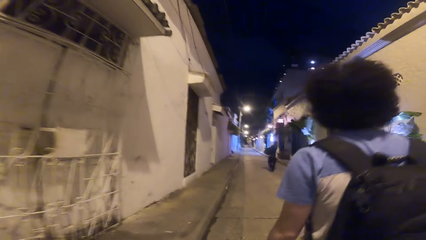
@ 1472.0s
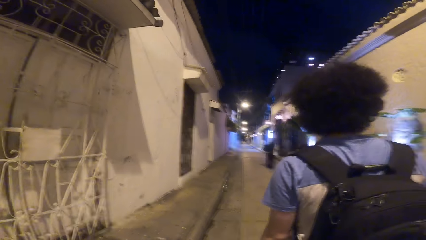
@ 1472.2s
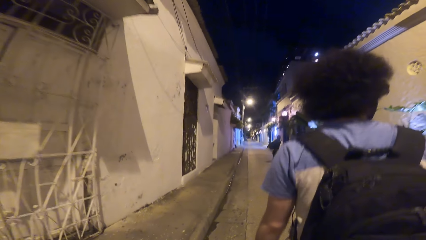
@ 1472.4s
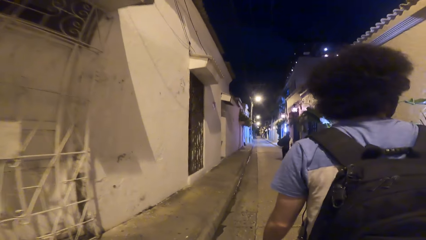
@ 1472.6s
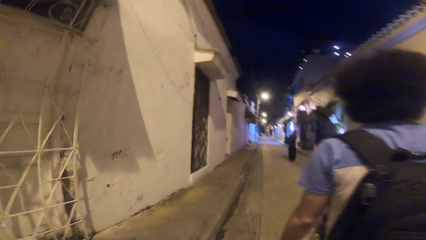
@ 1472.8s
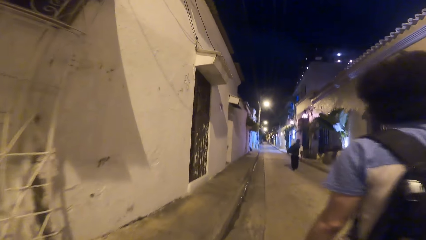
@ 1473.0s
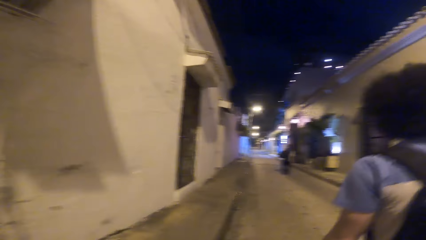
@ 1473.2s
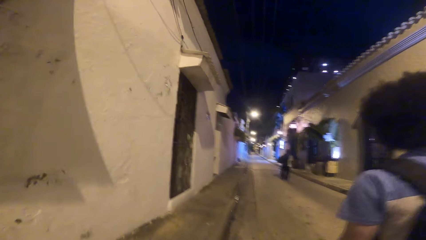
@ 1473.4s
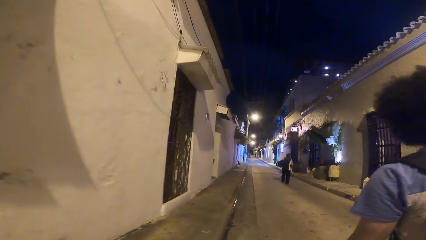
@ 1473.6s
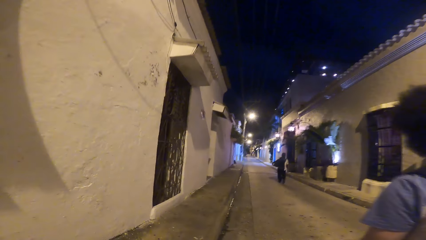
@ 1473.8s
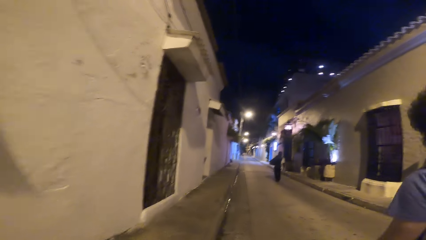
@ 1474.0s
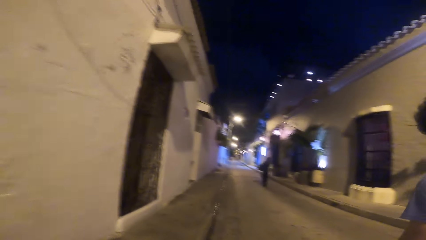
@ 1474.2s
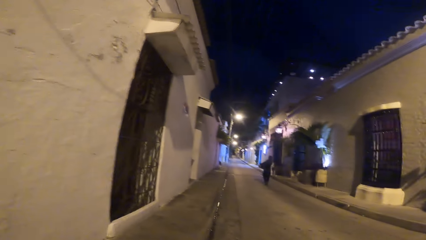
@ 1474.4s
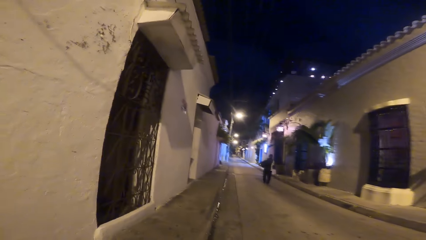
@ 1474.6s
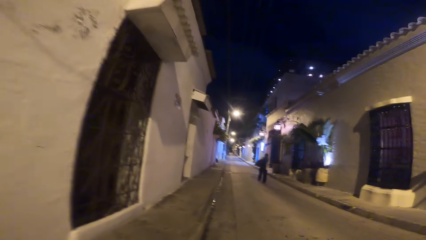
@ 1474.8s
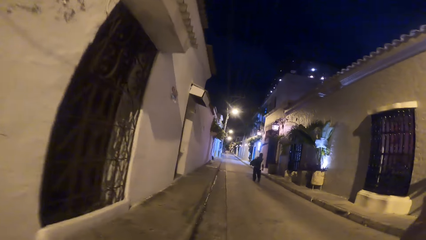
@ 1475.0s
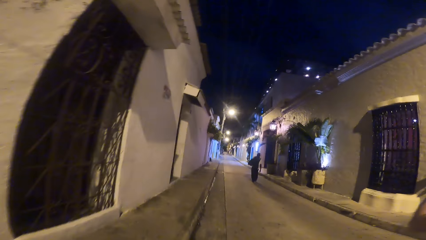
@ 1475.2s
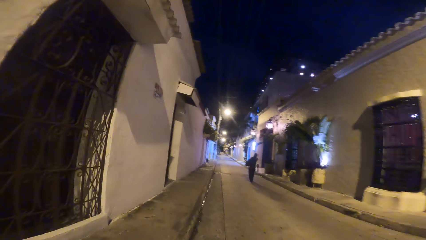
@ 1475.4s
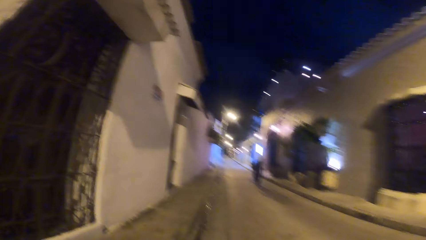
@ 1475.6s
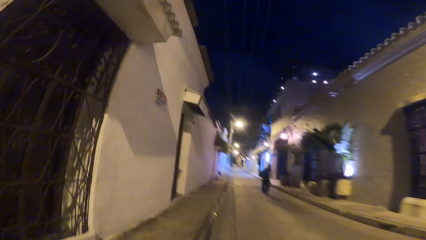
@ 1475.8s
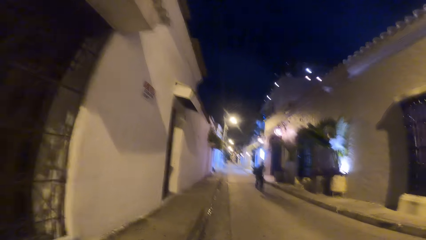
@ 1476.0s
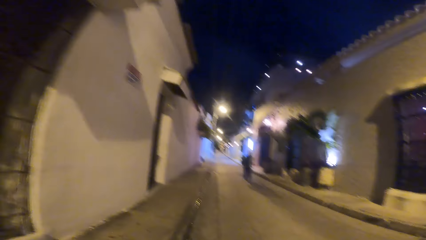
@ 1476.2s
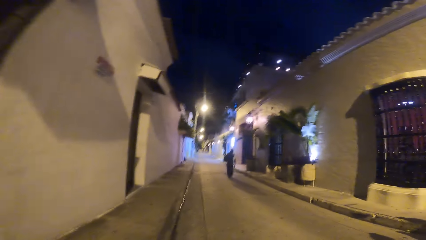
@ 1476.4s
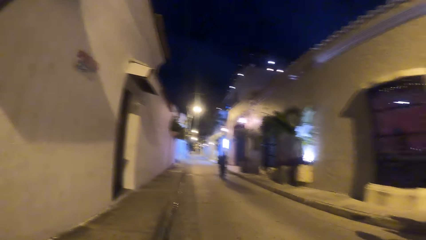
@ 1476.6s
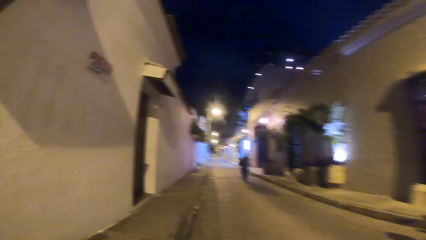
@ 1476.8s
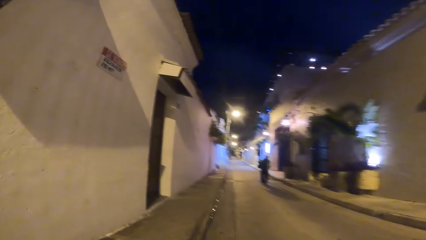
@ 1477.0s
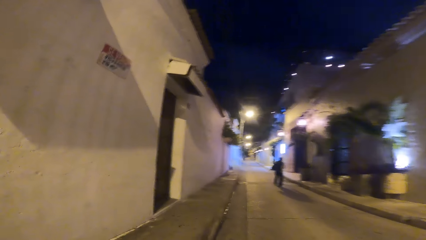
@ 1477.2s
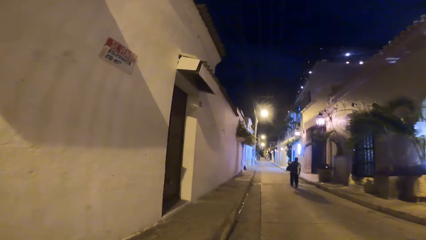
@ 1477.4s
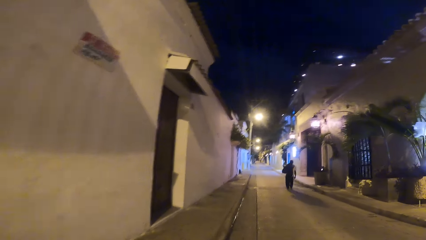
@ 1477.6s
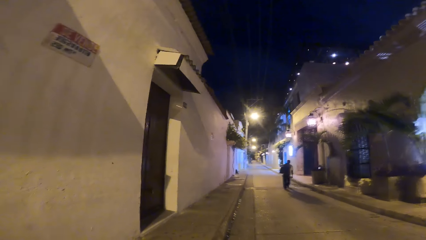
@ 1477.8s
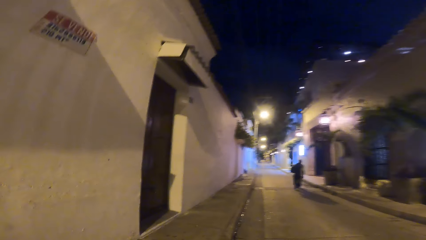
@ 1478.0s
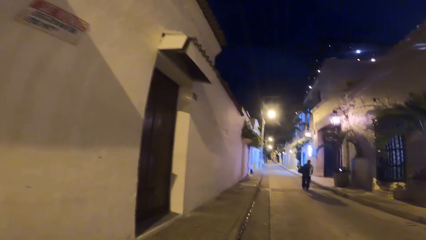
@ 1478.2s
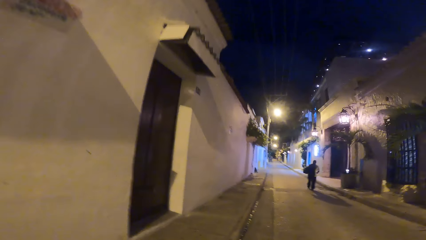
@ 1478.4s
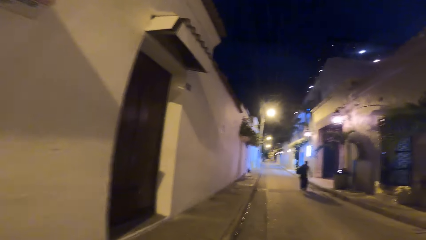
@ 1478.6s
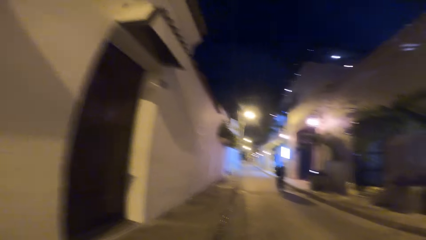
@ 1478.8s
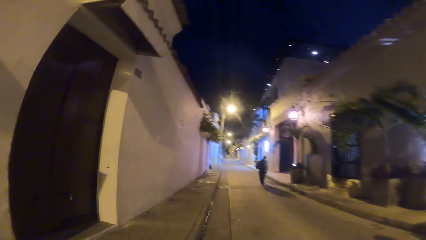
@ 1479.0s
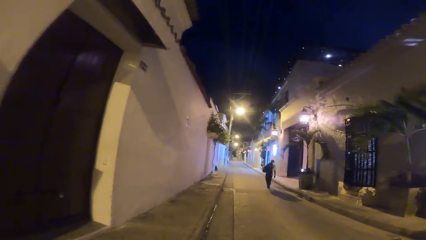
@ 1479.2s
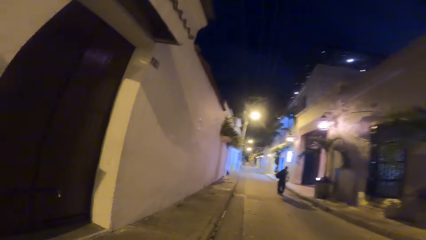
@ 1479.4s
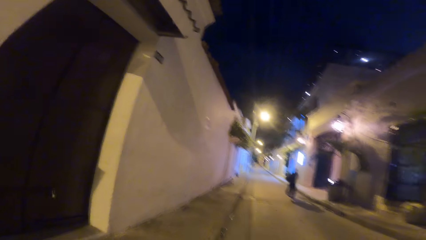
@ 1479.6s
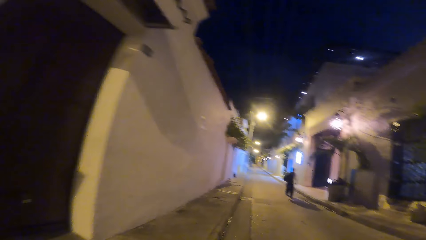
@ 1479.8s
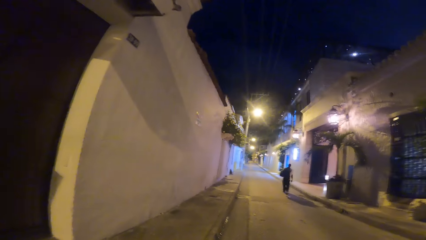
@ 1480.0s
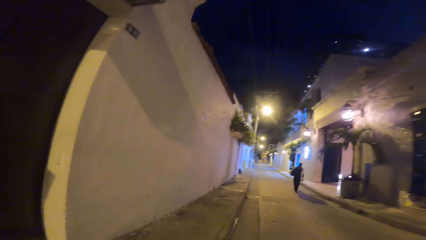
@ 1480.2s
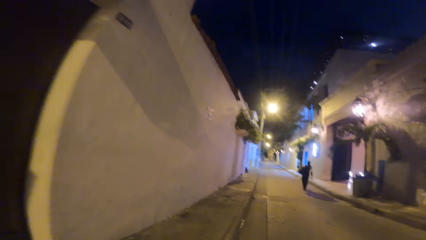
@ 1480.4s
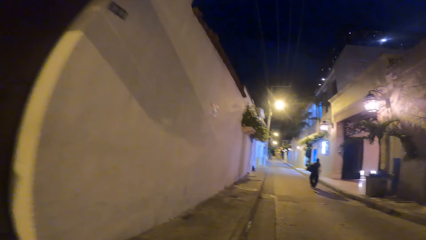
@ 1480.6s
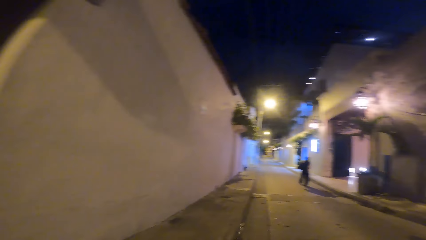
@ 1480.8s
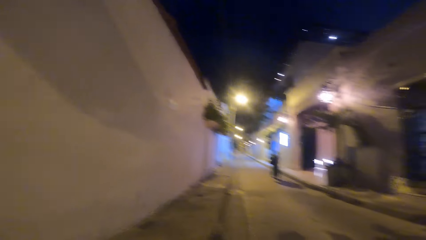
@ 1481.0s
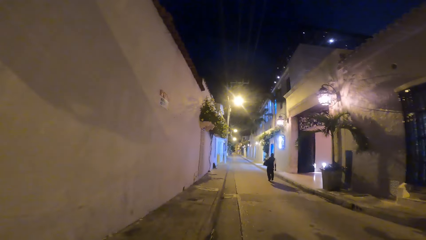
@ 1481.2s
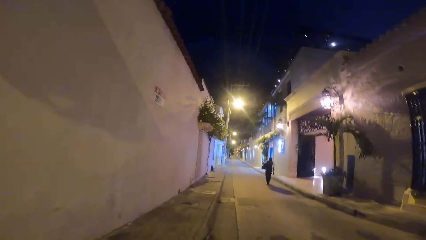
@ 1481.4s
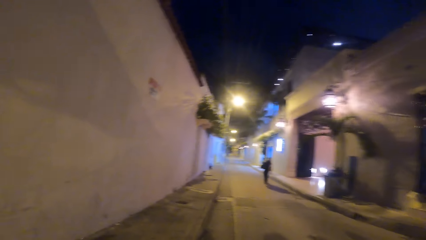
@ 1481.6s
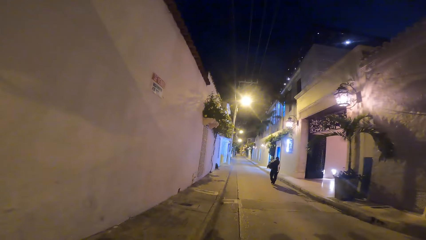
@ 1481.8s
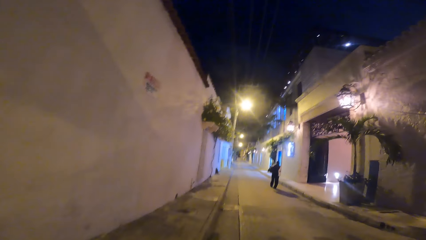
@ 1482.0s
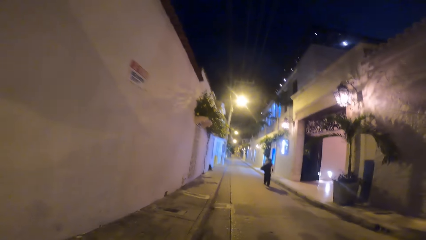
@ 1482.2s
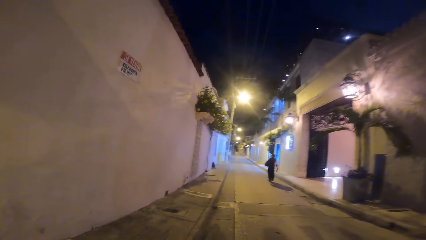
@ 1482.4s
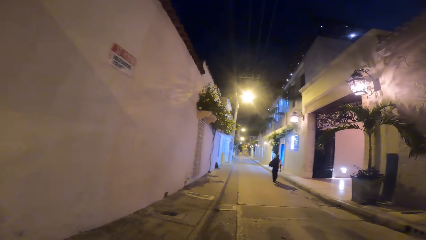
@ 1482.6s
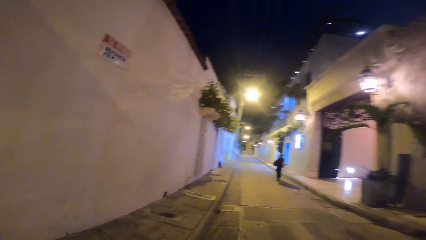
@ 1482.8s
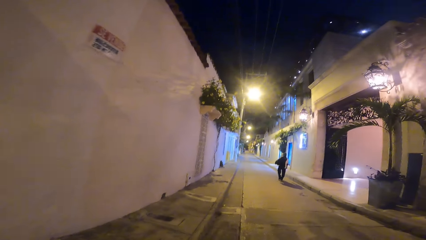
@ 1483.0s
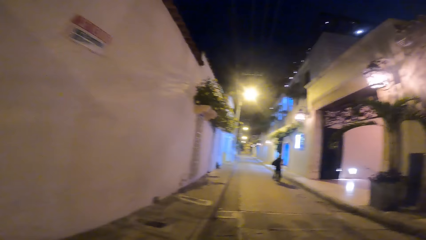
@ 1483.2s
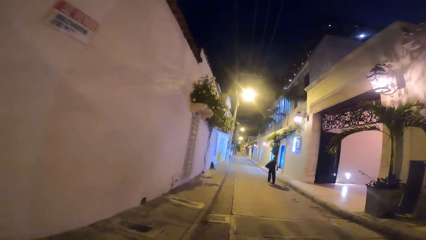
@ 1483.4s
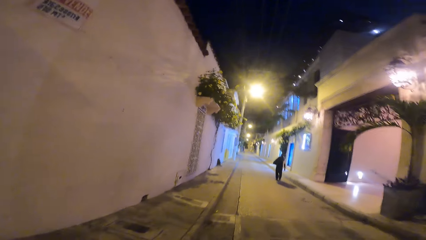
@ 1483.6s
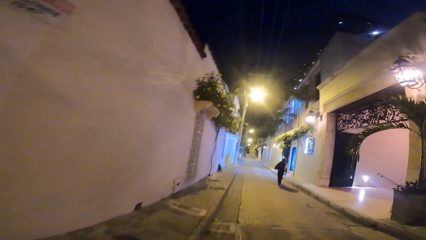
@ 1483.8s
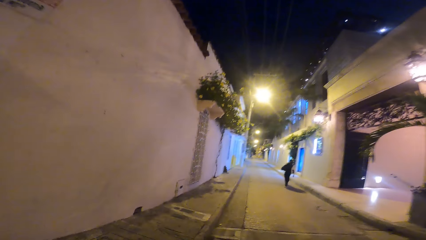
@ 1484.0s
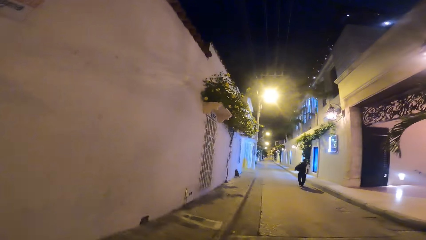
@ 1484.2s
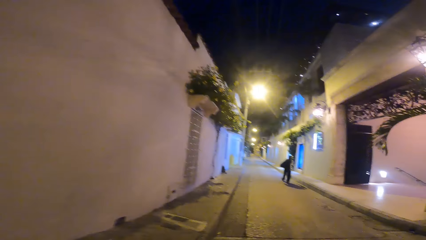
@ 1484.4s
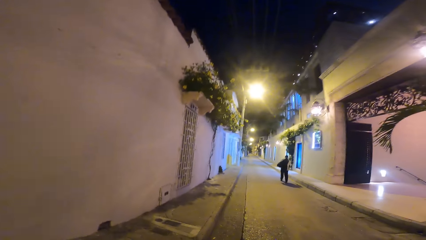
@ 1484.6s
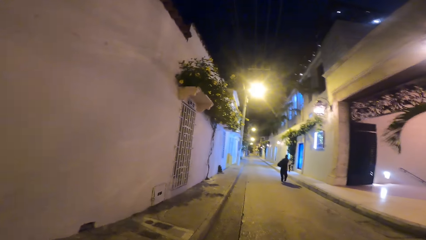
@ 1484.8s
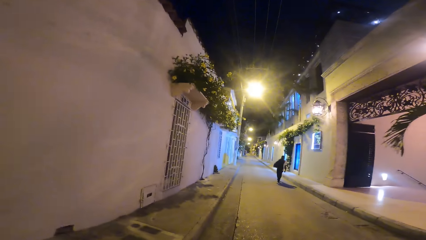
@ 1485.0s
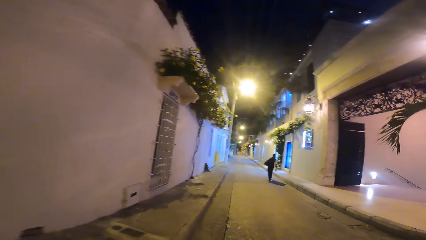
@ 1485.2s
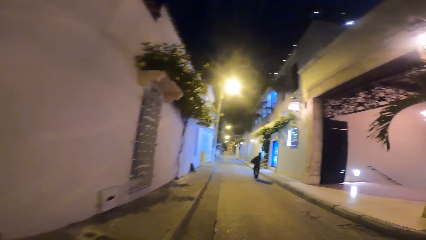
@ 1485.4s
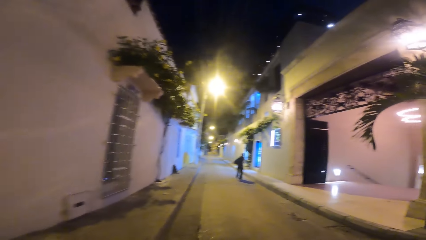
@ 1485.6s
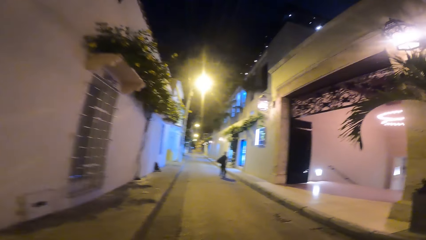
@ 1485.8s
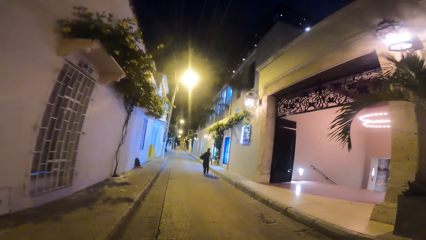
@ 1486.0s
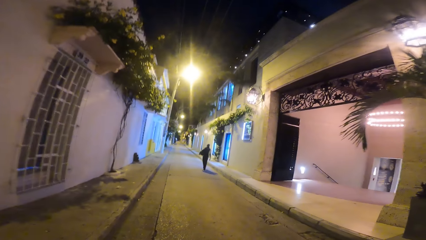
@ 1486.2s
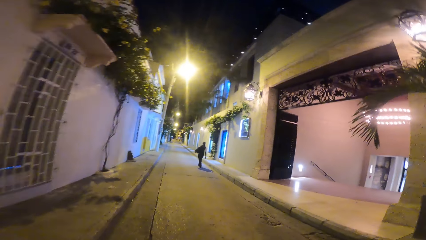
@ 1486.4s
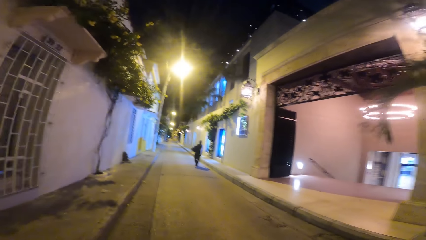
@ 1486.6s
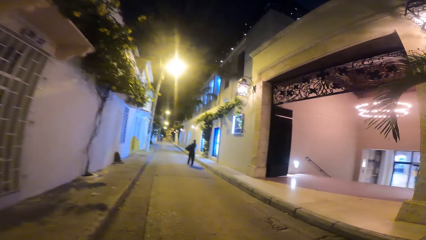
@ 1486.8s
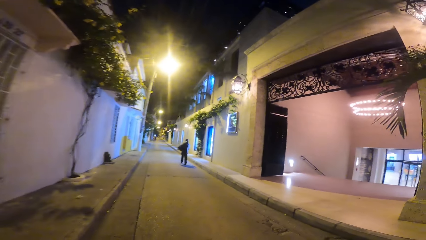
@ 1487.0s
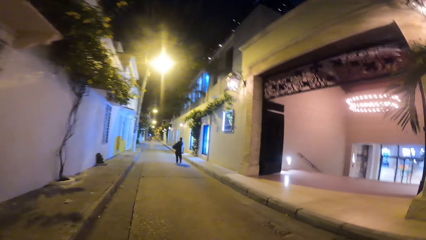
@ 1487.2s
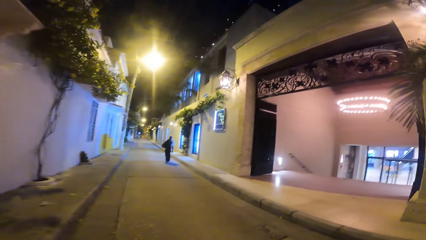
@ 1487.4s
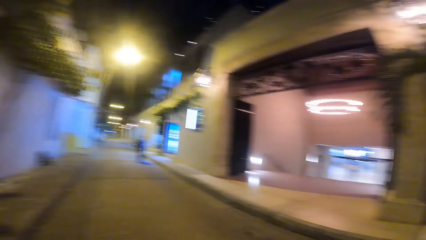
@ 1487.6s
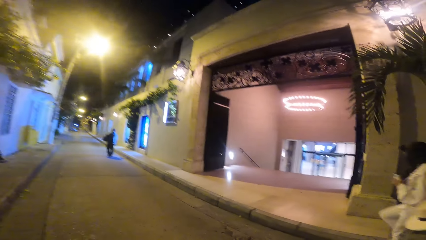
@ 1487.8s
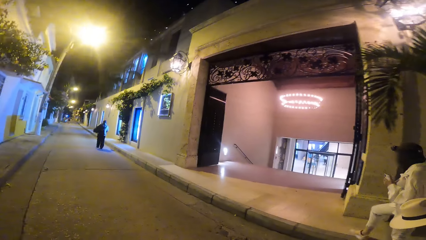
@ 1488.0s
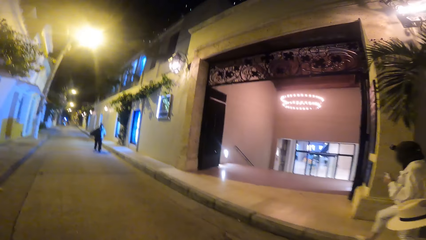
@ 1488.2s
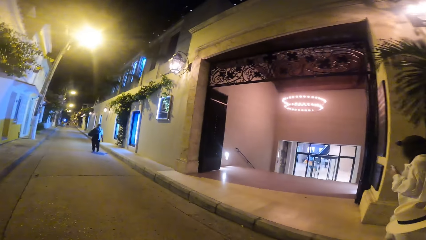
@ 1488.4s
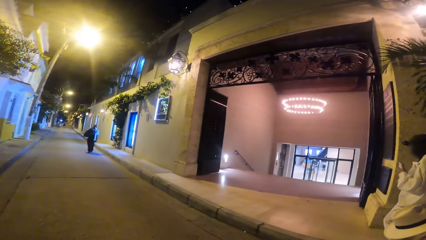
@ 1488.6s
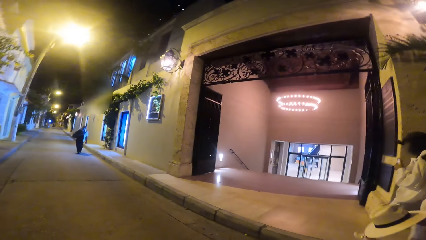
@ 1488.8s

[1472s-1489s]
The camera wearer crosses the road. They walk around.
